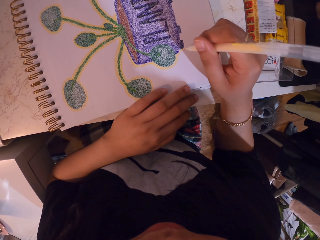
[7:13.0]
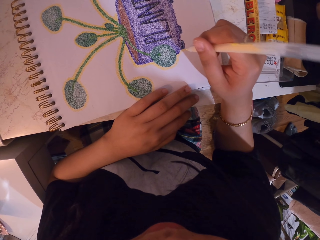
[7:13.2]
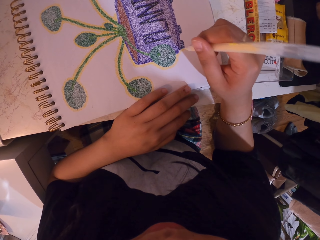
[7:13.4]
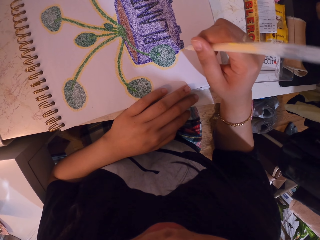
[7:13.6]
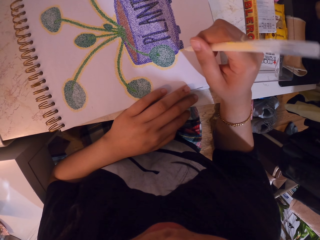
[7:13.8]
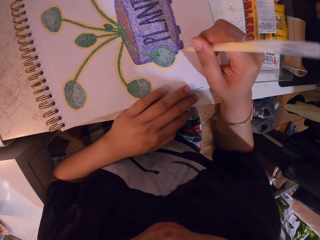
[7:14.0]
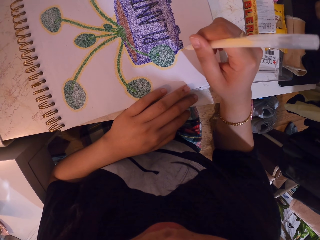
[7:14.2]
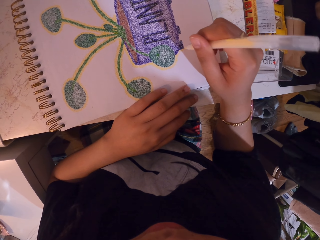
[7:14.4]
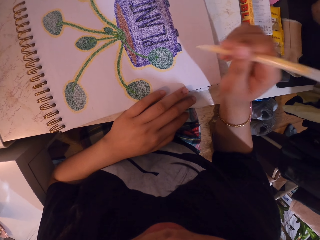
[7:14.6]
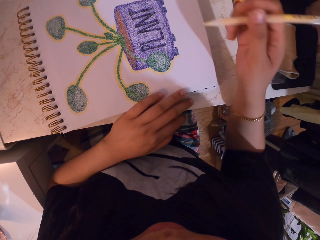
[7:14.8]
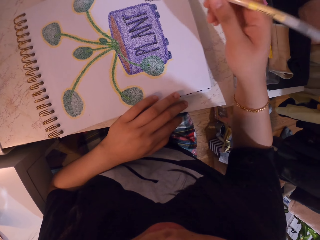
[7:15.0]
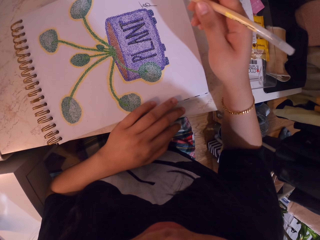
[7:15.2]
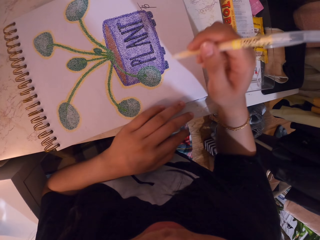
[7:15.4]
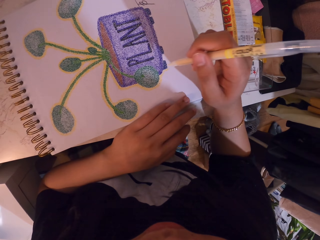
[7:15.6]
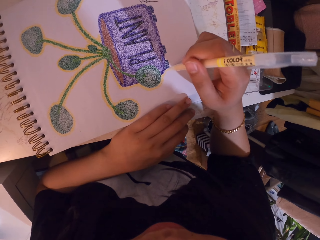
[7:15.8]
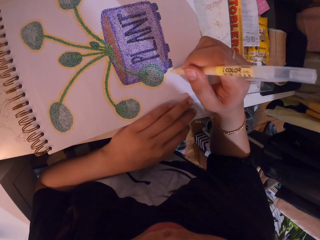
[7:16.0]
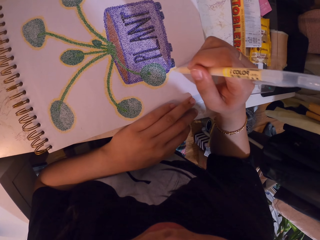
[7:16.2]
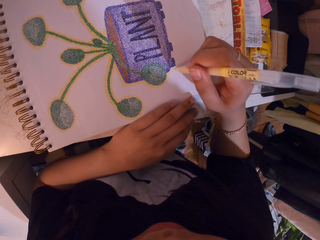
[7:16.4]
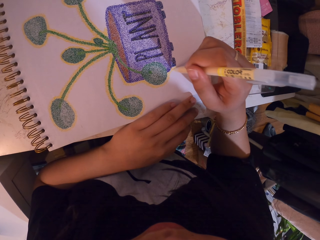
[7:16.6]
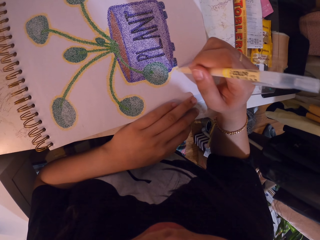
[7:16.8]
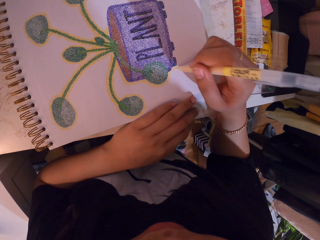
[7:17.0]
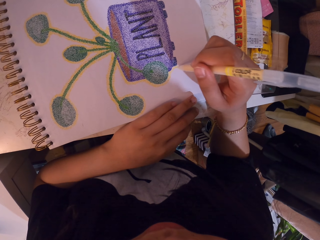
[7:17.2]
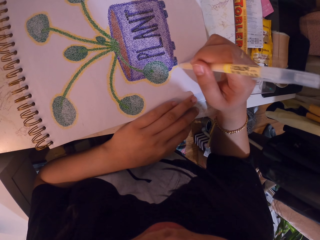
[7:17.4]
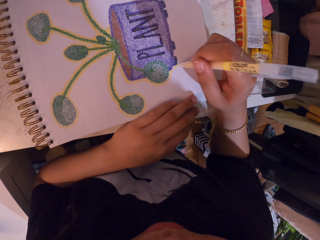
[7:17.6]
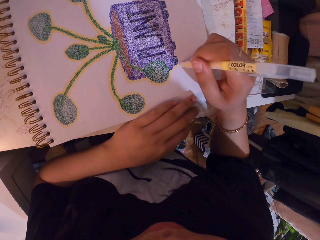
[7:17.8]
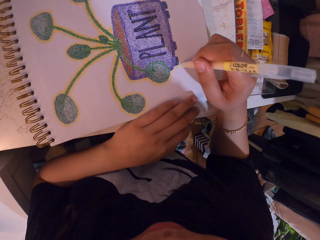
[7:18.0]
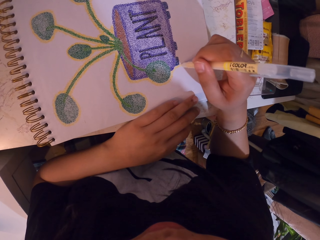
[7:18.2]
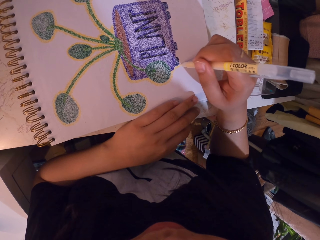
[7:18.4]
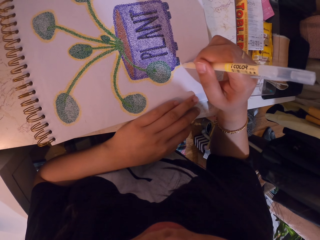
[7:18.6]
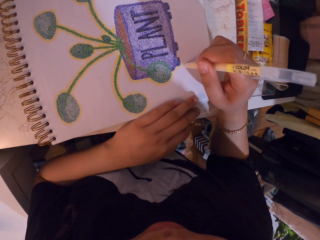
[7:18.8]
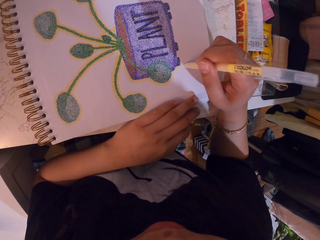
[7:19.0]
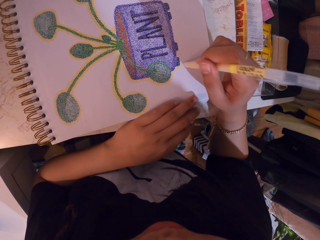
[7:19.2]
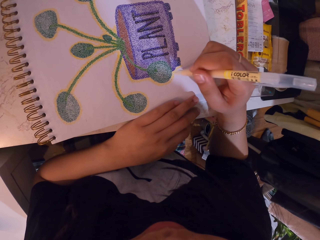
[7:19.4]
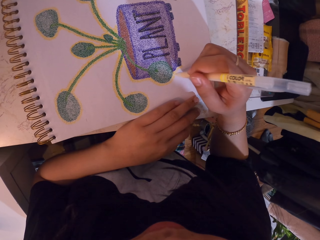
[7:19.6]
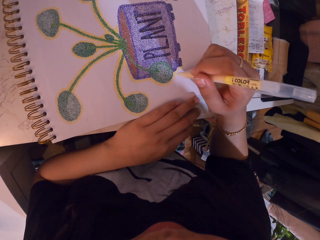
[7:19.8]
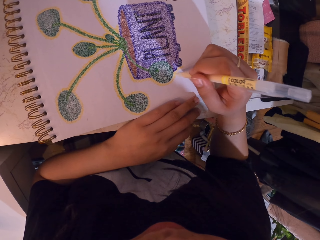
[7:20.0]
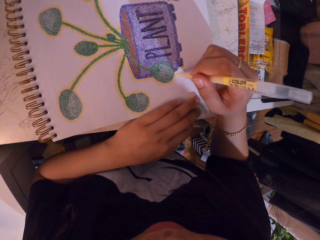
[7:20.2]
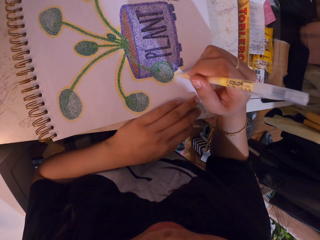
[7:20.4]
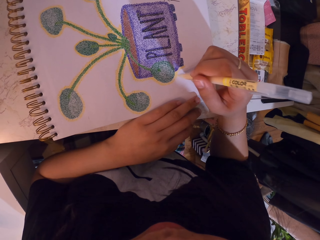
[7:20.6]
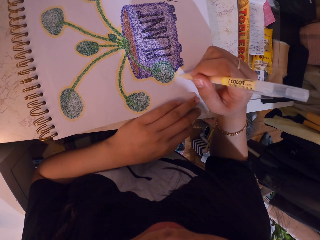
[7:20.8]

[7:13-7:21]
The camera wearer lifts the decorating pen. They decorate a drawing on a book with the decorating pen.

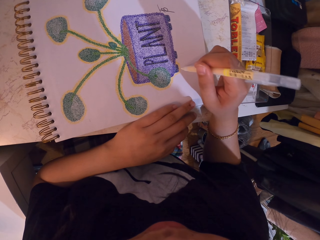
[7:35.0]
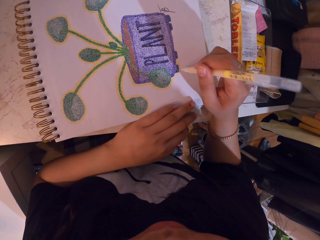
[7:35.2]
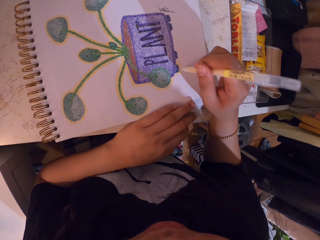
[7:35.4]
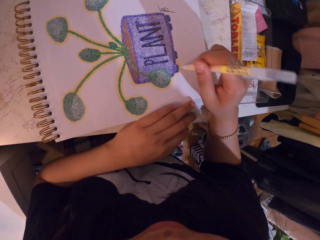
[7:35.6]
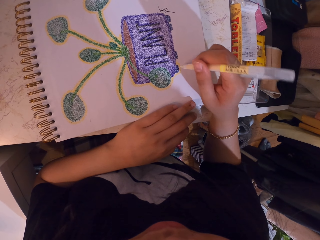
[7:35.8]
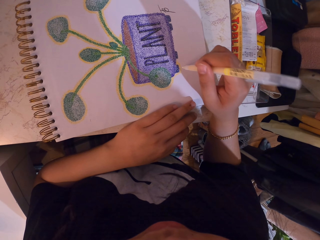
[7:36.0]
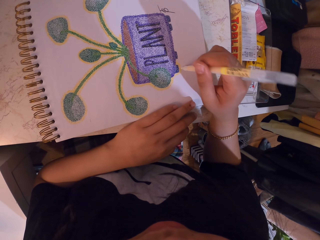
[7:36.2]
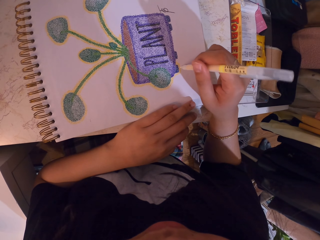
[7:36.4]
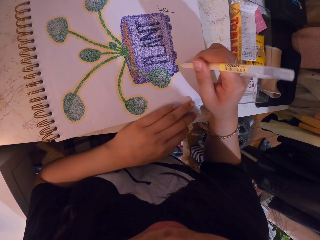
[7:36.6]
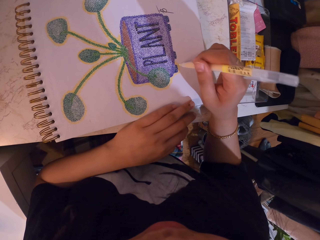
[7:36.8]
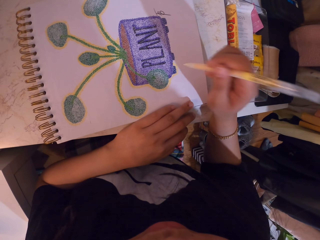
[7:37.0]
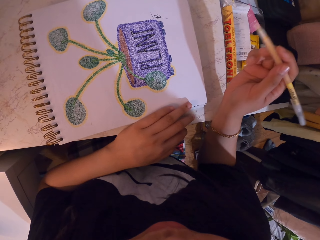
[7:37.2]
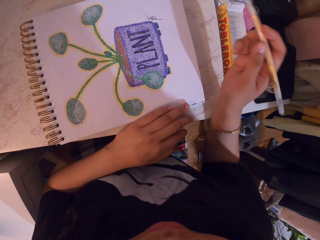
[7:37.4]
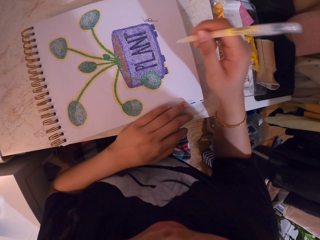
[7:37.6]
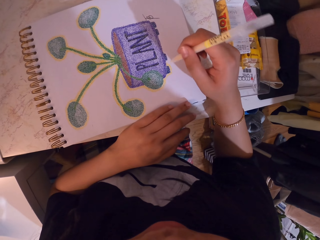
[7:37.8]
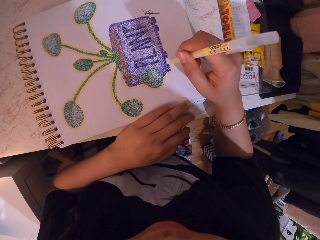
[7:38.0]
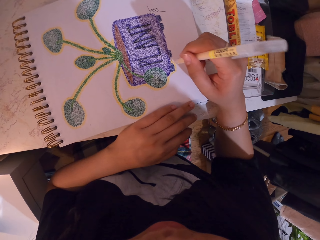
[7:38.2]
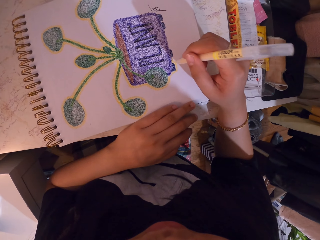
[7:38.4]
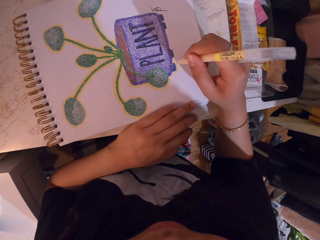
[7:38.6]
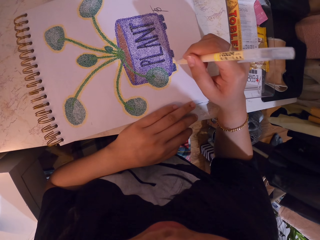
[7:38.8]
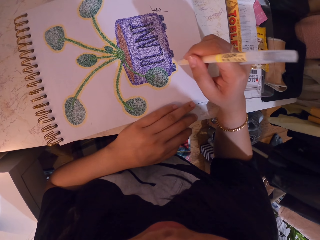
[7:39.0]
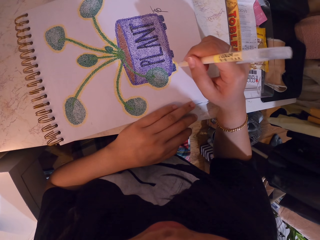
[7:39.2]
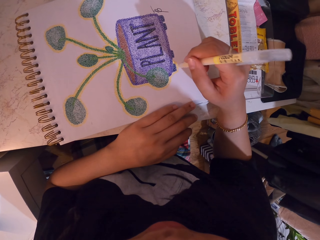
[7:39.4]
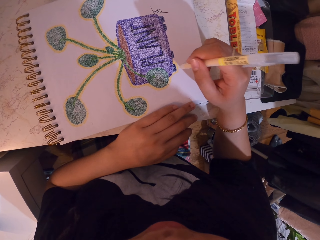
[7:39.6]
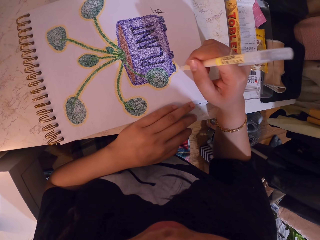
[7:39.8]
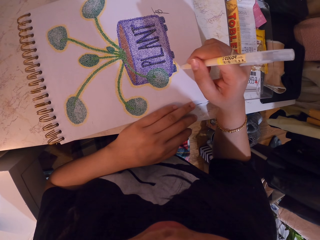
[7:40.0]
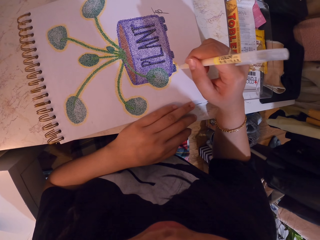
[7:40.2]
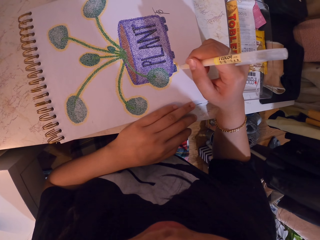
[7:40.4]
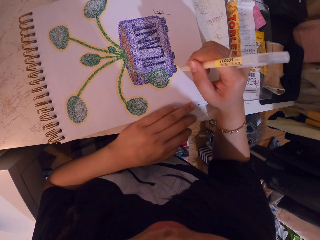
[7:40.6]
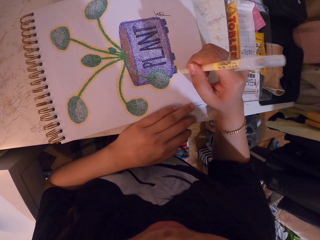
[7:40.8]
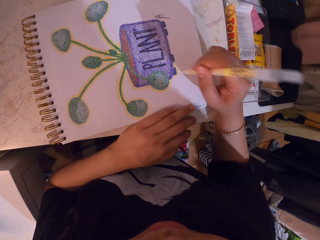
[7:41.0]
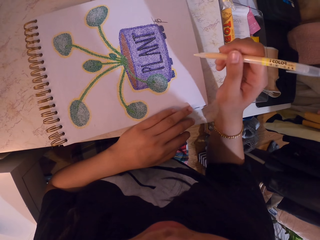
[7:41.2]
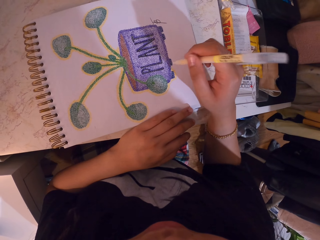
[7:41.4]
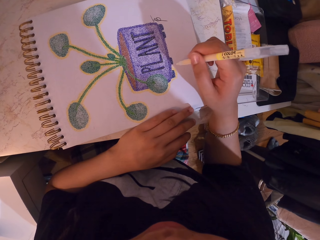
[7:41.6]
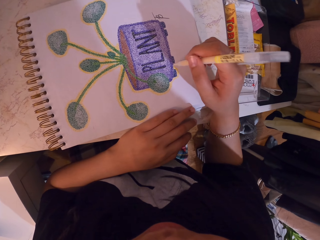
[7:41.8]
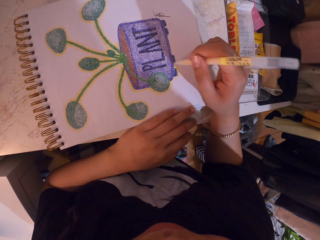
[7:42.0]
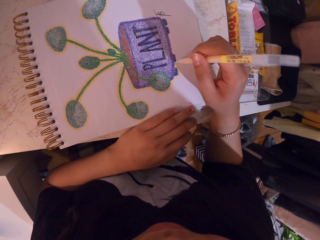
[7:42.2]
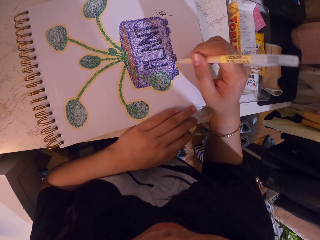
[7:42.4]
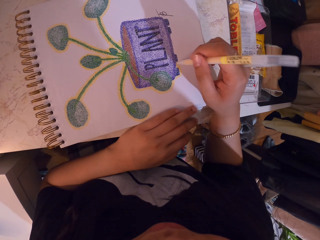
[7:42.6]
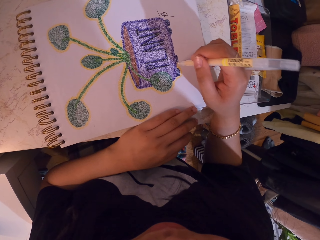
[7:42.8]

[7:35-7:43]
The camera wearer lifts the decorating pen. They decorate a drawing on a book with the decorating pen.

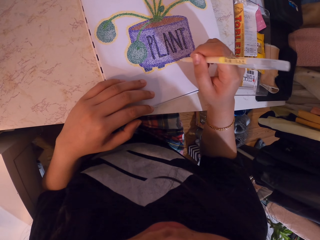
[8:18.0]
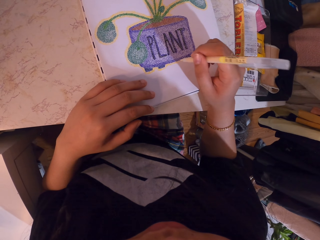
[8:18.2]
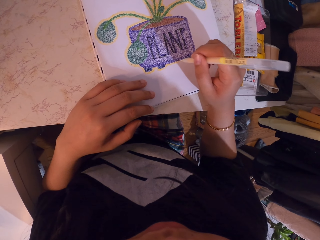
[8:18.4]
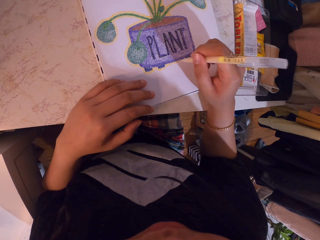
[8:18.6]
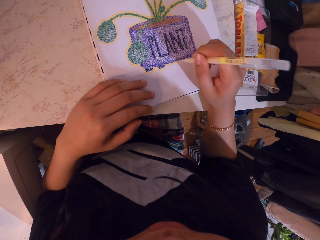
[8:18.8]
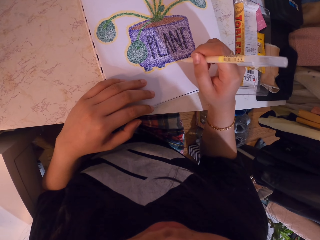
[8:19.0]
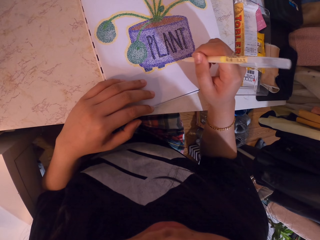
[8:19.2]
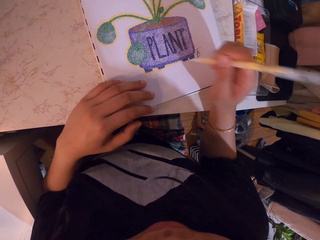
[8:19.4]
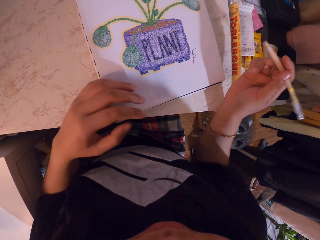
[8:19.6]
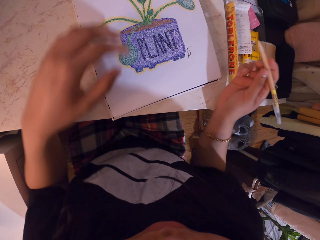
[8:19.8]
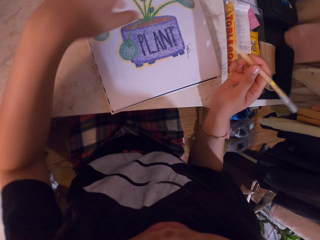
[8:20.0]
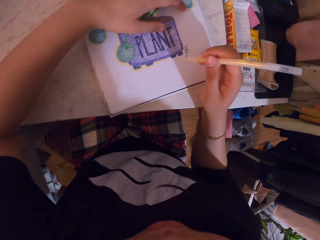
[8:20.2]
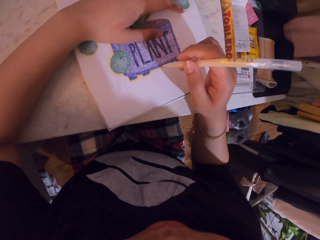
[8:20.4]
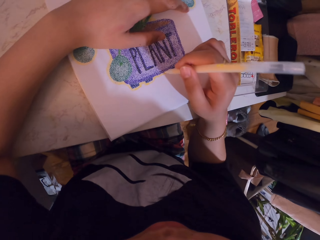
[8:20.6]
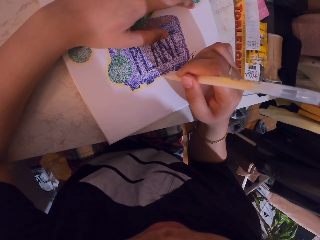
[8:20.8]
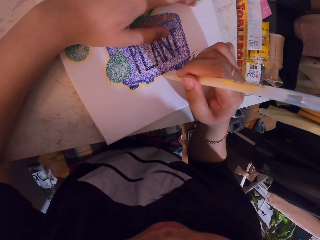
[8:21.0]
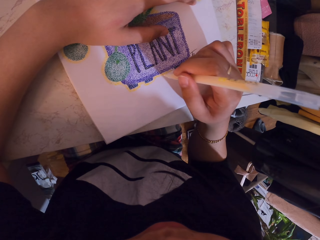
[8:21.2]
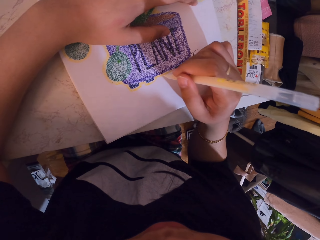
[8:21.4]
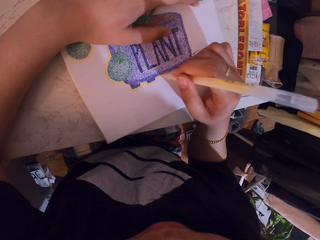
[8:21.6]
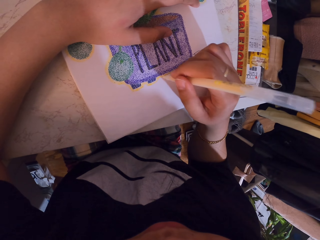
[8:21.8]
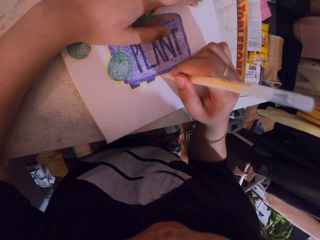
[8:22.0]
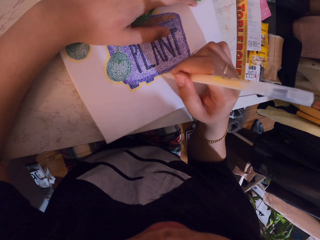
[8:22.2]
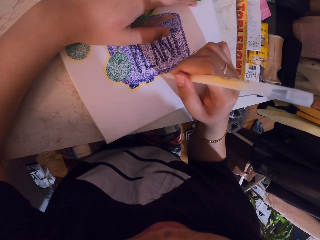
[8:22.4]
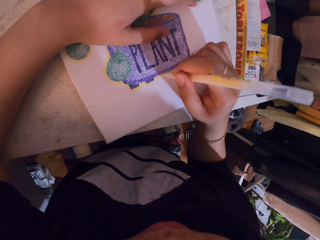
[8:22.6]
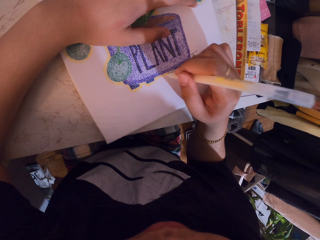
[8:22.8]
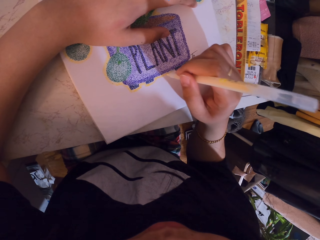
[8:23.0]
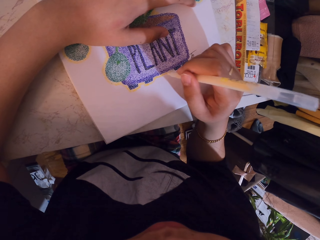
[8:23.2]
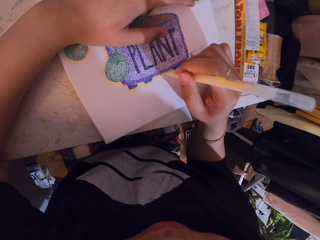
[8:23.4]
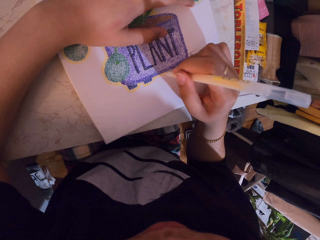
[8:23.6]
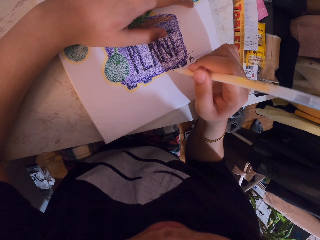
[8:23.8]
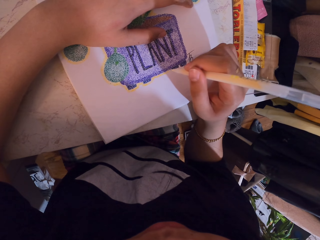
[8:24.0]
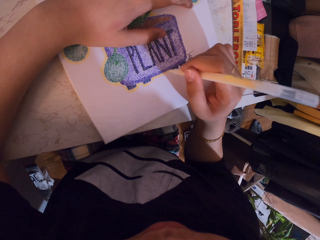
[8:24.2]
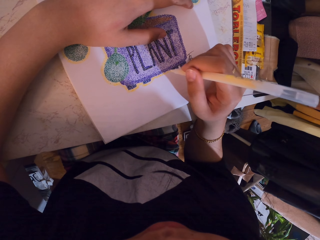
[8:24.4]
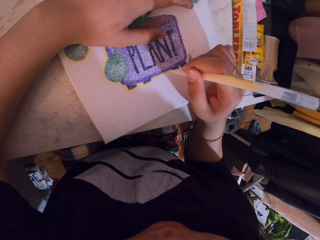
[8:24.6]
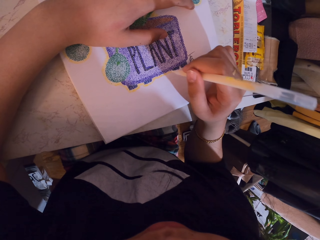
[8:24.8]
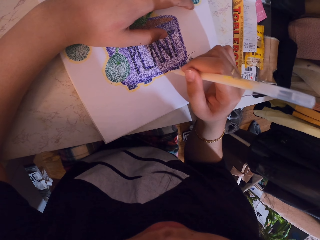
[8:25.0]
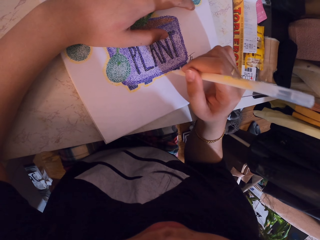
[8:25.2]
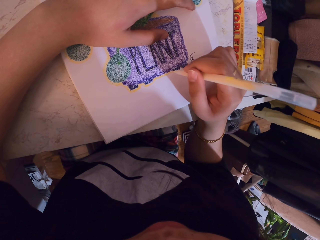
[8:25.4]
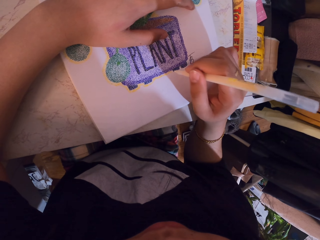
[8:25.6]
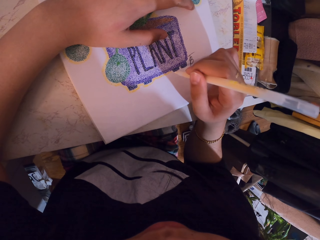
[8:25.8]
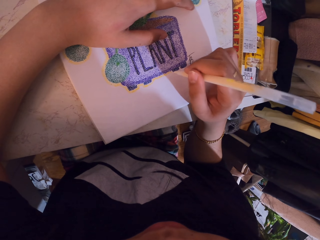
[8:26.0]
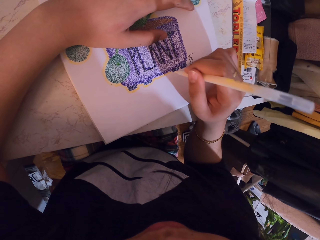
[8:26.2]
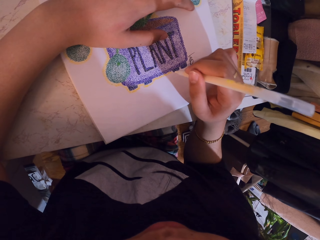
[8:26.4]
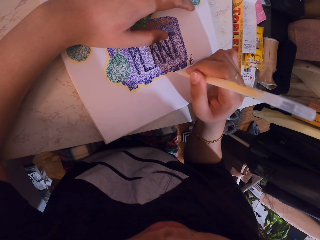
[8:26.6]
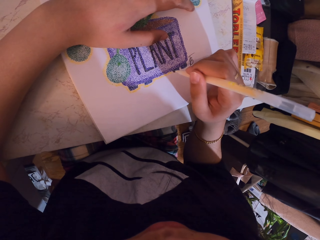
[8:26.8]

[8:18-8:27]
The camera wearer lifts the decorating pen. They decorate a drawing on a book with the decorating pen.
